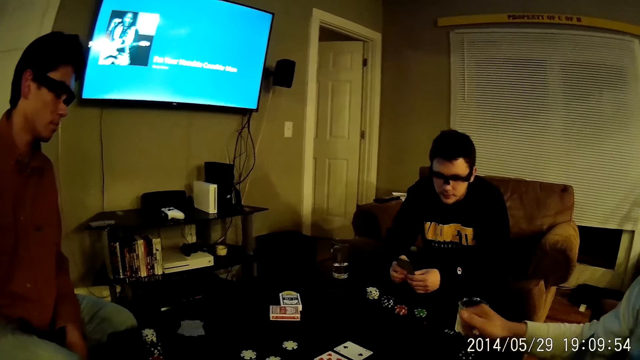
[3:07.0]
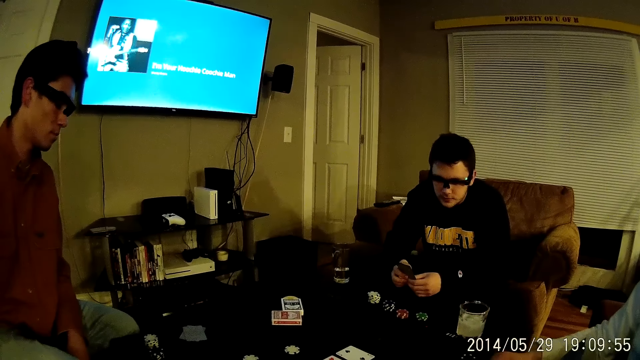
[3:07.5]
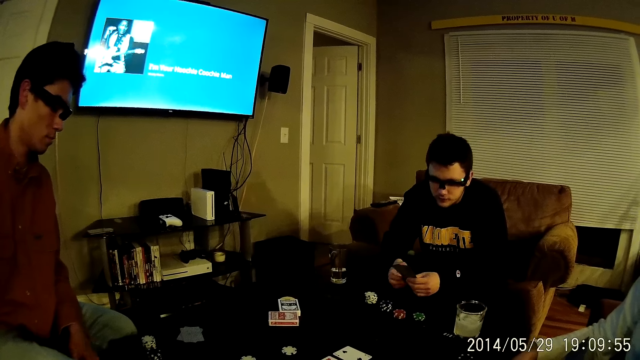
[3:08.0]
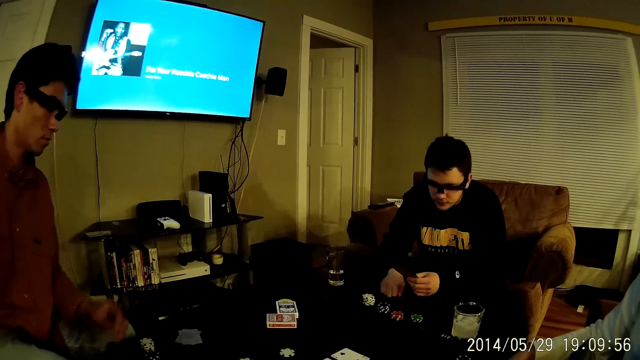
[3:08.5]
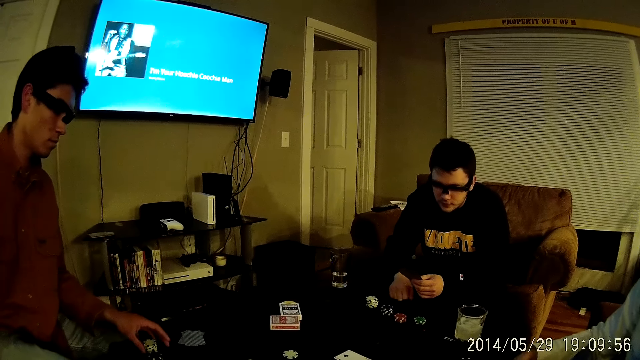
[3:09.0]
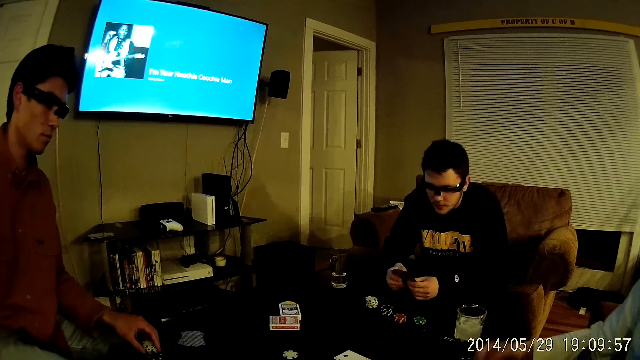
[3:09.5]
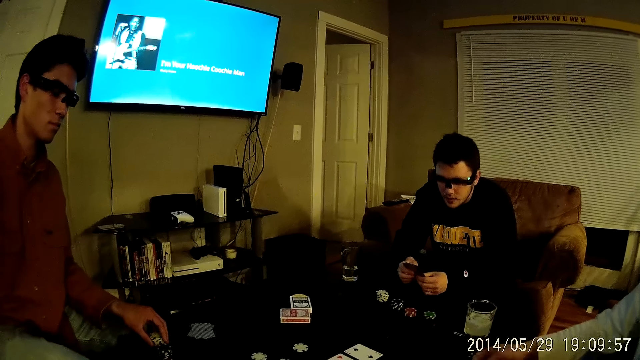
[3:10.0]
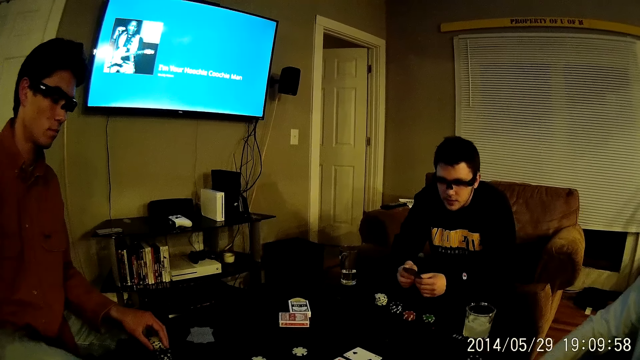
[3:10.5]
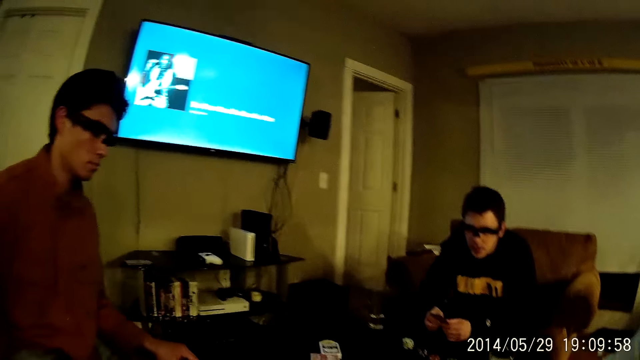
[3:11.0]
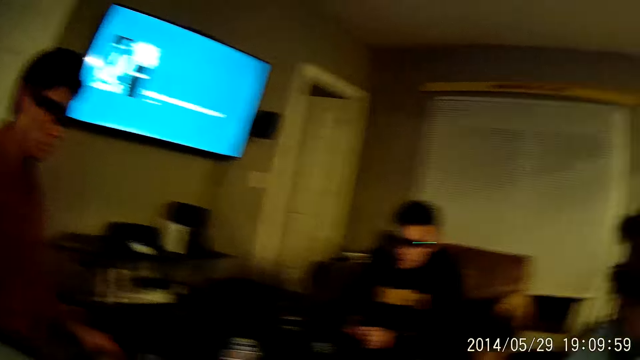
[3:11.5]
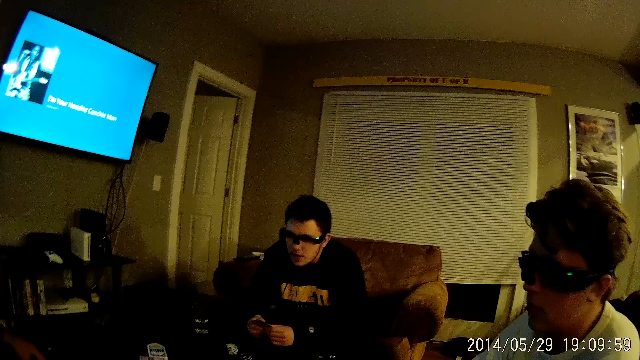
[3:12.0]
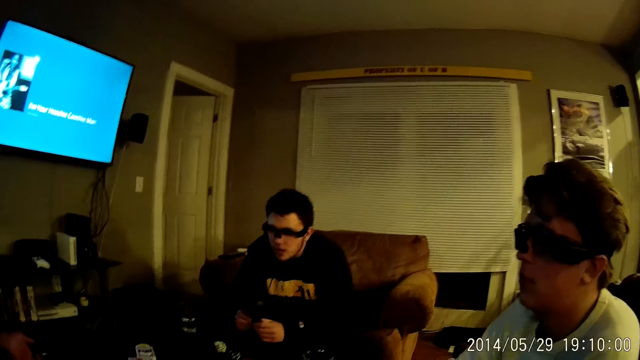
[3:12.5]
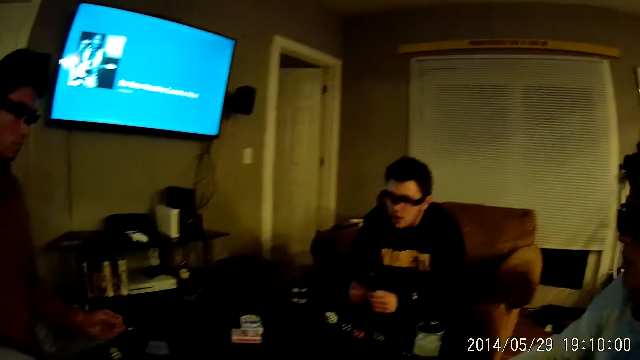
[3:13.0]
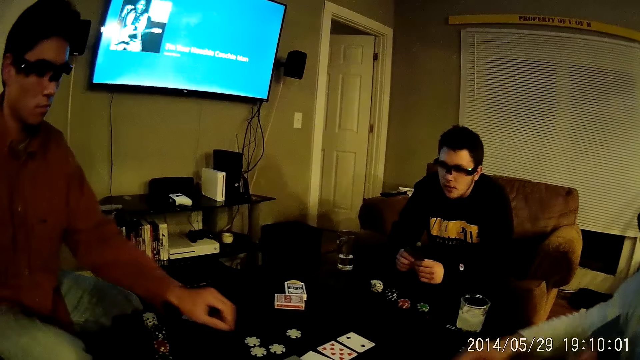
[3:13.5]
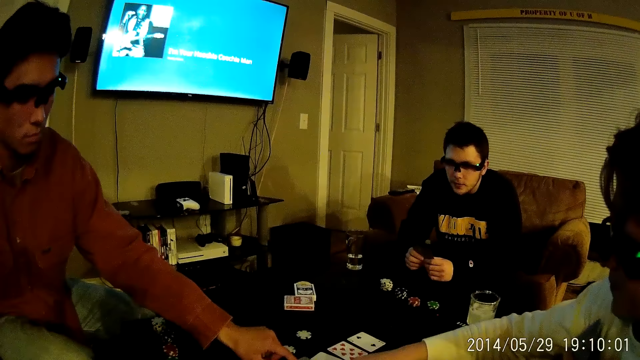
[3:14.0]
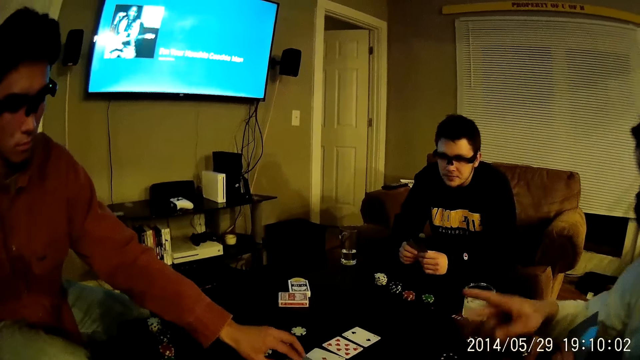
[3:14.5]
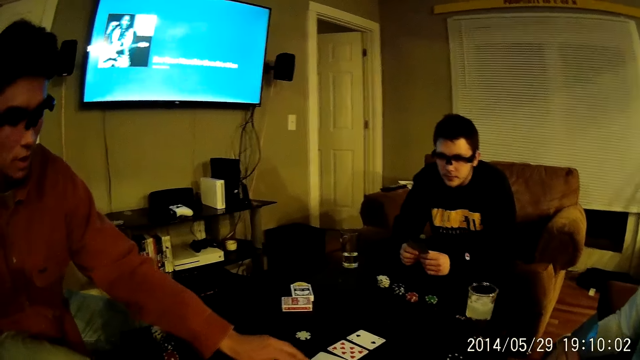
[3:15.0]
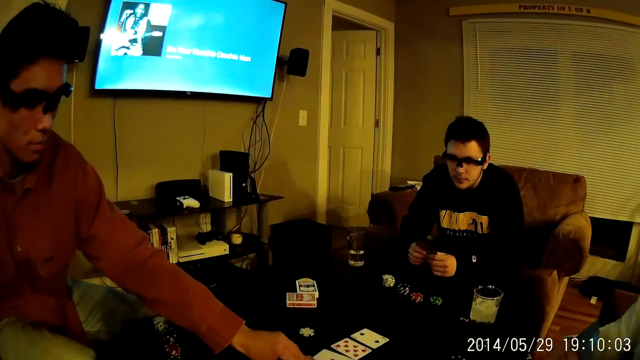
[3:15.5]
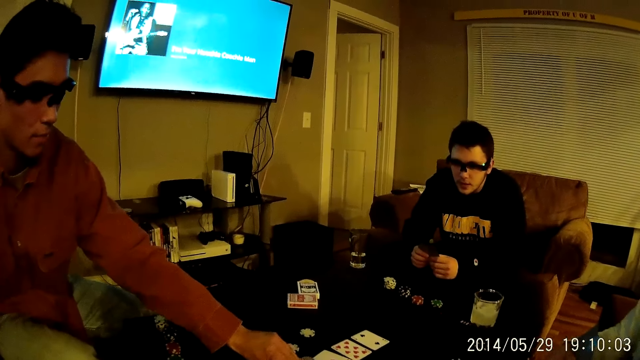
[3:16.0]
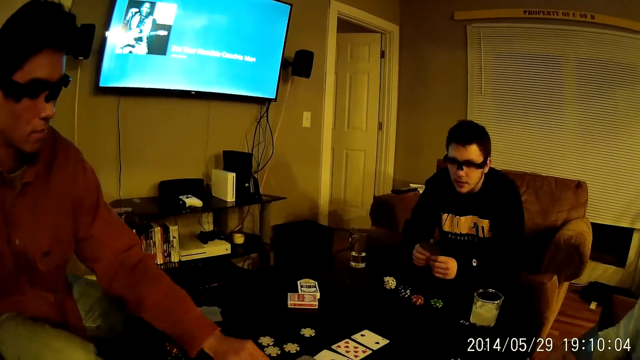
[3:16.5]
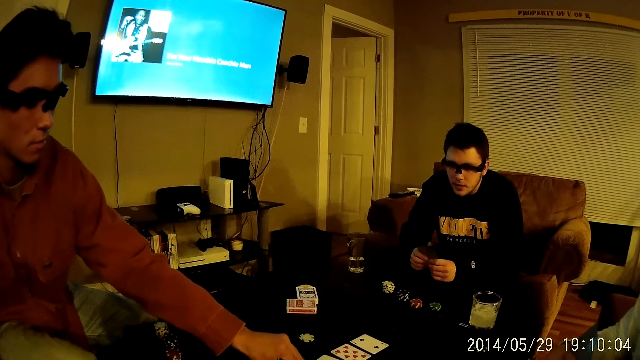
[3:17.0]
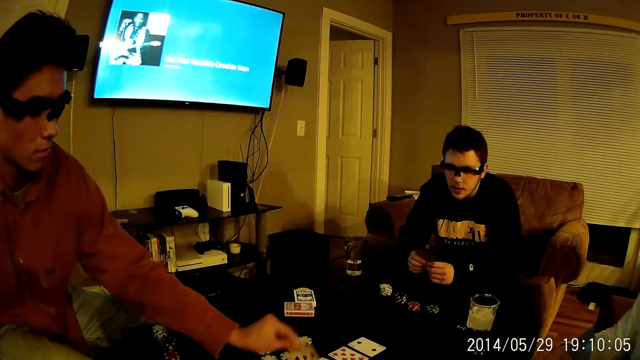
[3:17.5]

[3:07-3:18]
A man knocks the tables with his right hand. Another man talks to the first man. The first man holds the cards in the hand. A third man touches a dice on the table. The camera wearer looks around. The third man picks up the card on the table. He picks up the card on the table again. He talks to the second man.

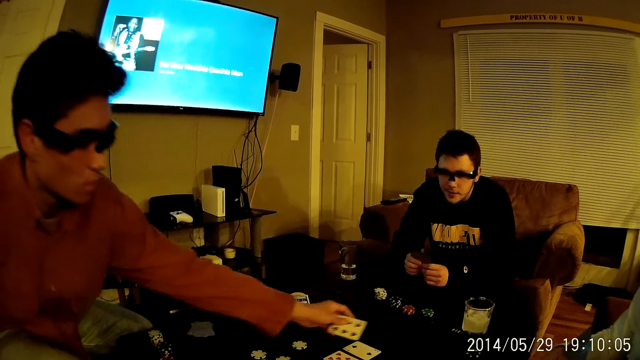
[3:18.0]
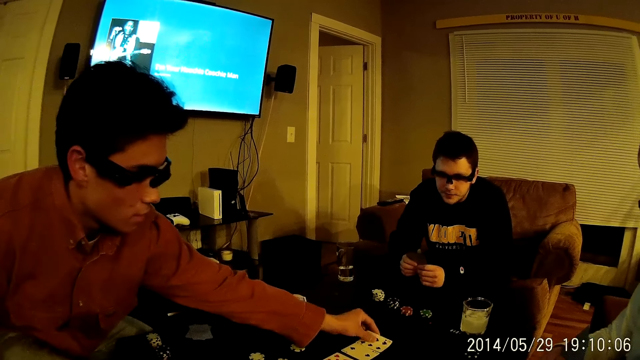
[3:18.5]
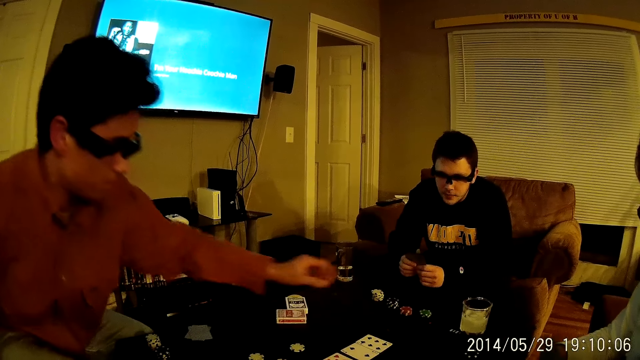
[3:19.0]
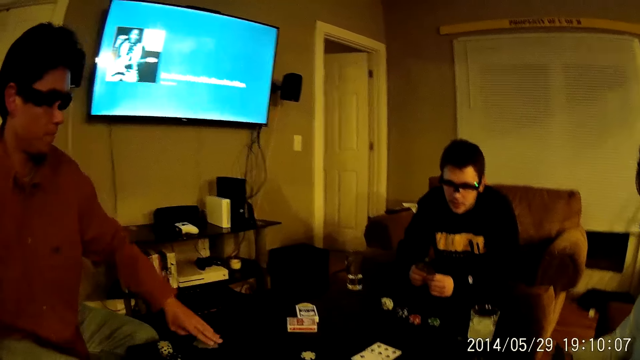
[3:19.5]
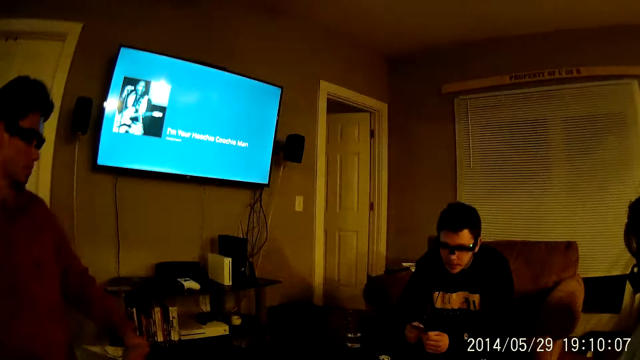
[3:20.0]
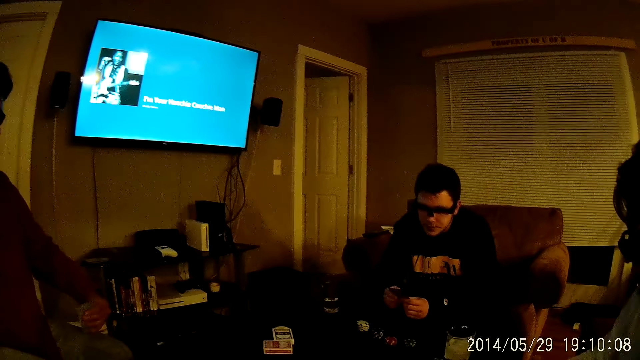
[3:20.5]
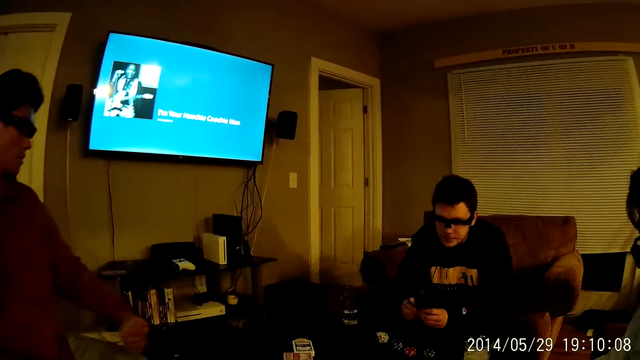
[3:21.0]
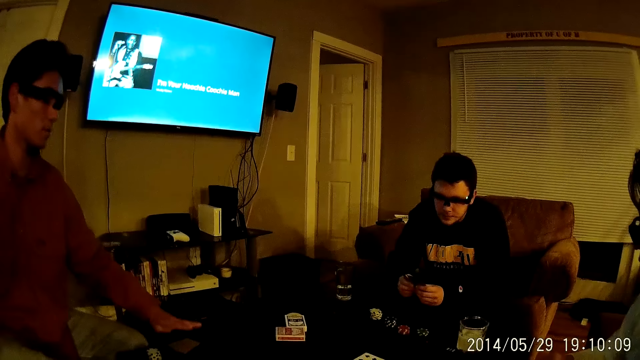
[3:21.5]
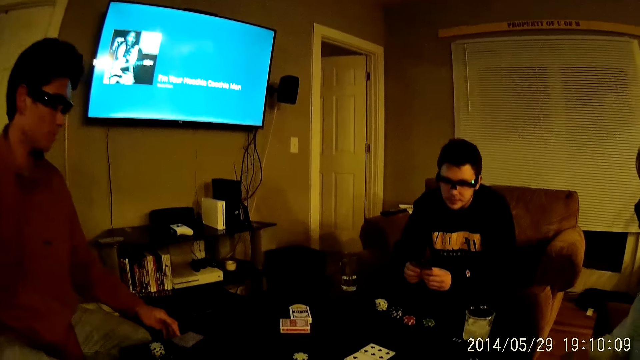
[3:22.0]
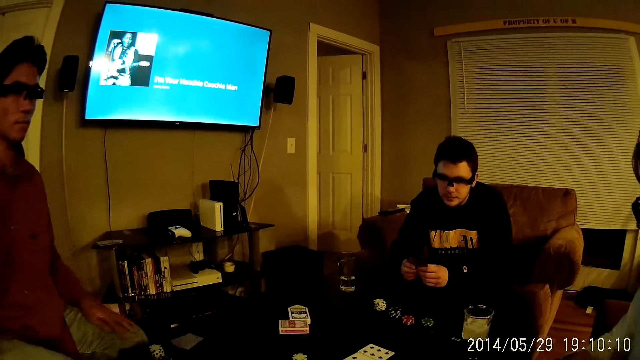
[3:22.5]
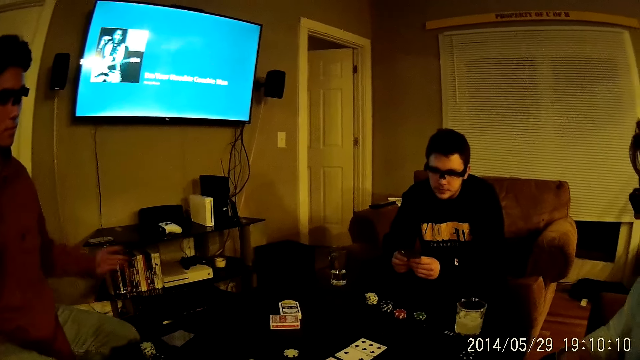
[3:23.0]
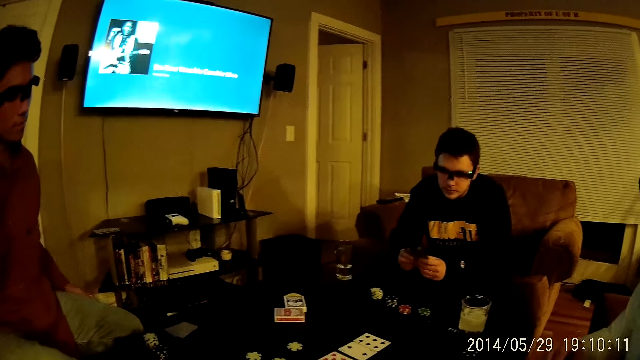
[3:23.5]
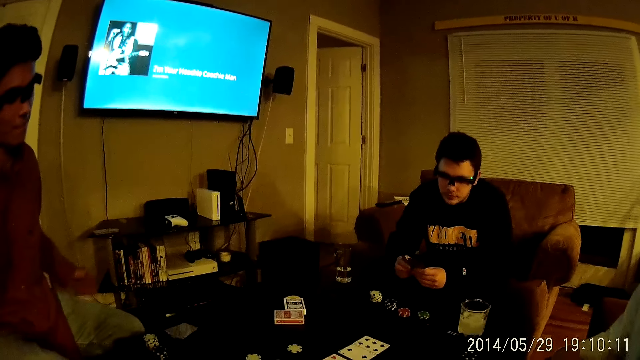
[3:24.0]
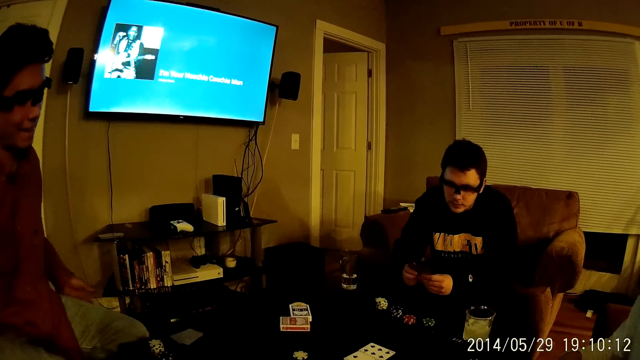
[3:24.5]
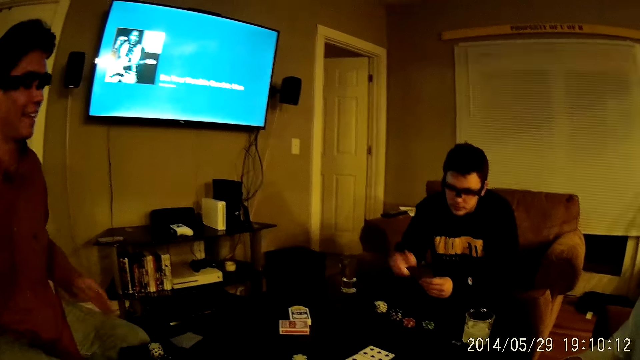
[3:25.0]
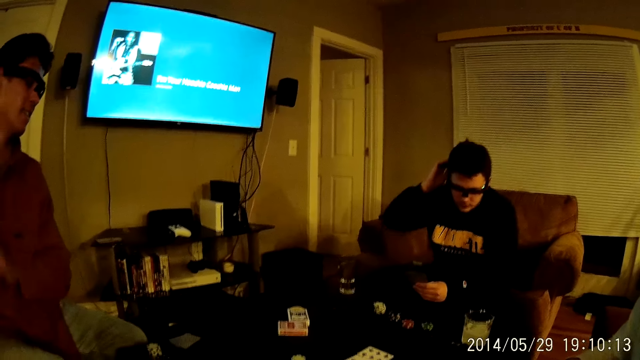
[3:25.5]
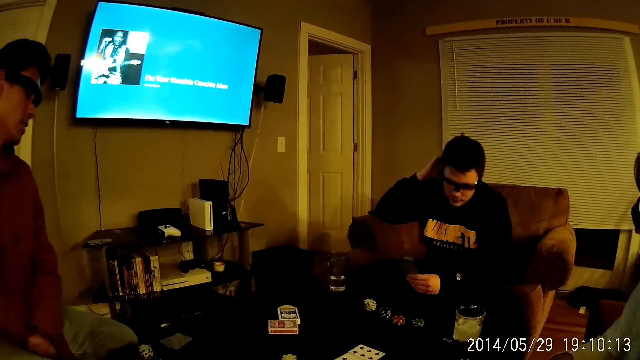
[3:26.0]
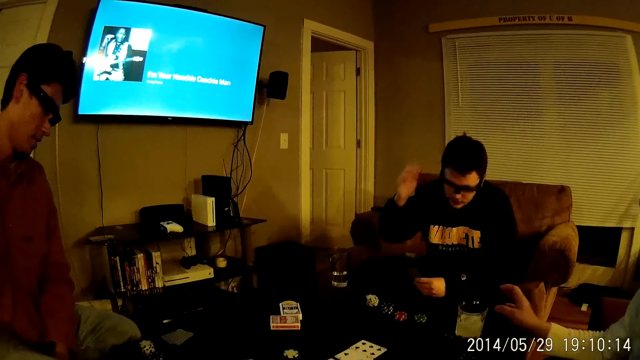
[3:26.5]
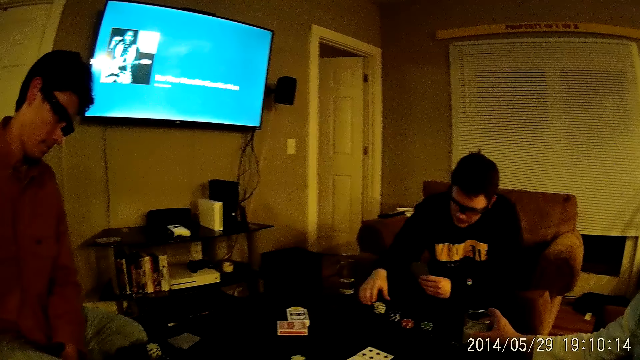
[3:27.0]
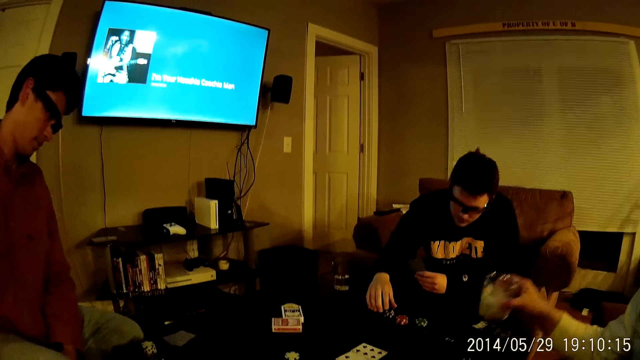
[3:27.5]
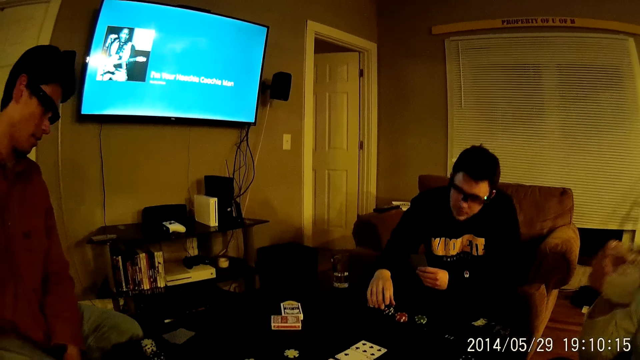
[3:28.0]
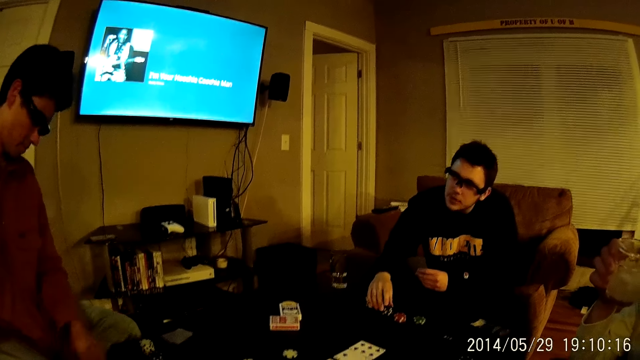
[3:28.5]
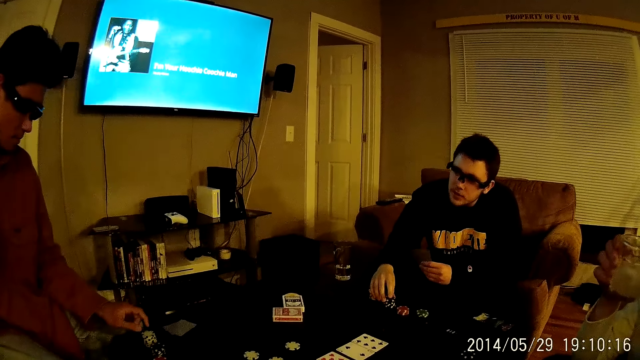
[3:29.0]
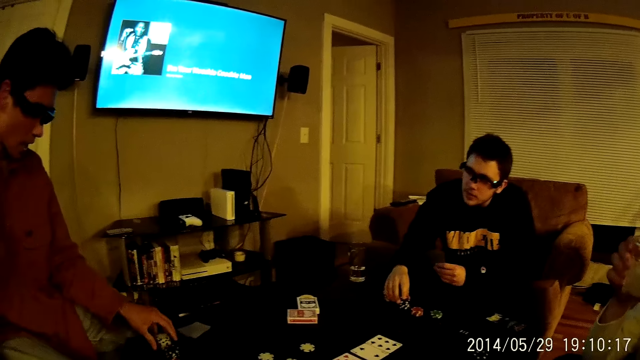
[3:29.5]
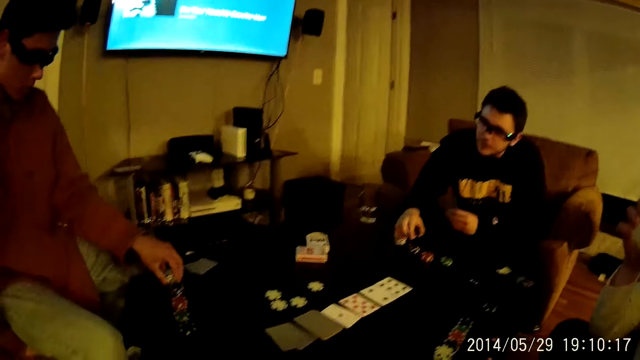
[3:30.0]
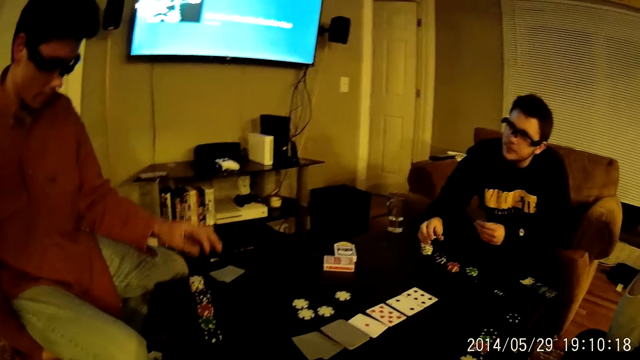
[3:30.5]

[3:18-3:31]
A man drops a card on the table with his left hand. The man picks up the cards from the table with his left hand. The man drops the cards on the table with his left hand. Another man sings. The camera wearer talks. The second man picks up the tumbler on the table with his right hand. A third man picks up a coin from a stack of coins on the table with his right hand. The first man talks to the camera wearer. The camera wearer talks to the first man. The first man talks to the camera wearer. The camera wearer touches the dice on the table. The first man places his left hand on the stack of coins on the table. The second man drinks from the tumbler in his right hand.
